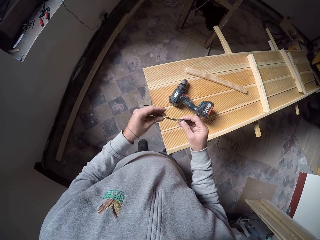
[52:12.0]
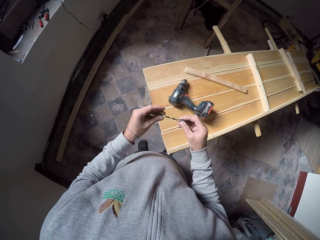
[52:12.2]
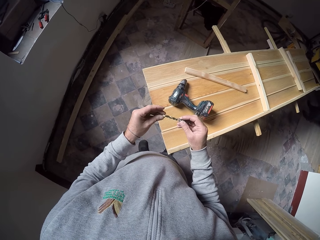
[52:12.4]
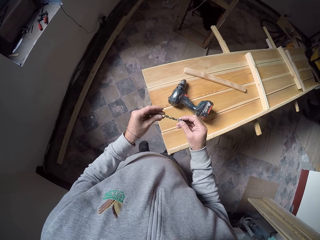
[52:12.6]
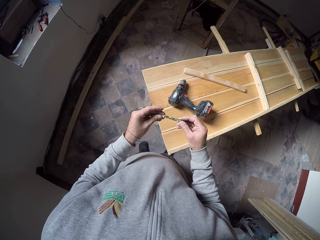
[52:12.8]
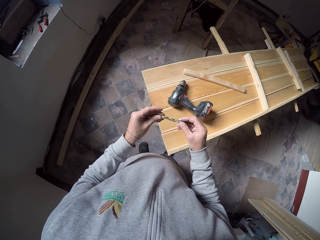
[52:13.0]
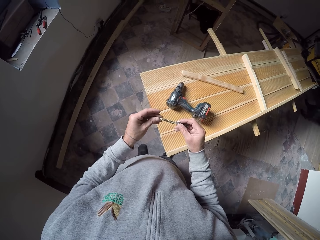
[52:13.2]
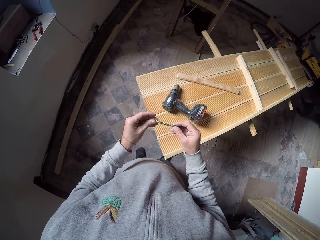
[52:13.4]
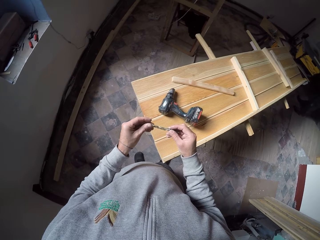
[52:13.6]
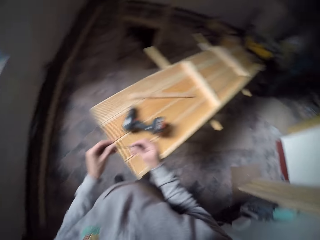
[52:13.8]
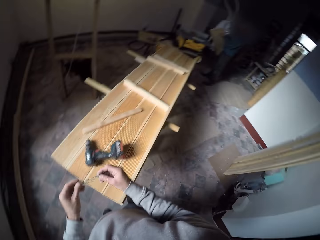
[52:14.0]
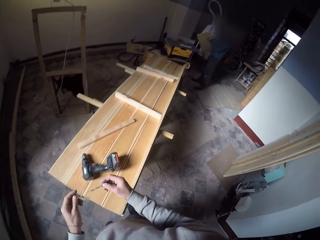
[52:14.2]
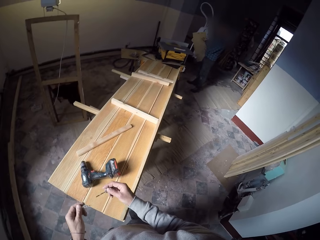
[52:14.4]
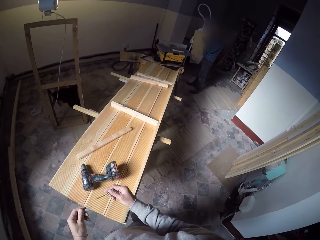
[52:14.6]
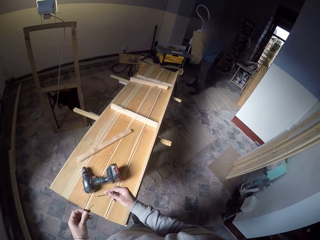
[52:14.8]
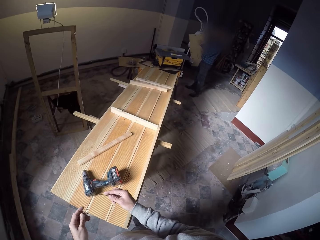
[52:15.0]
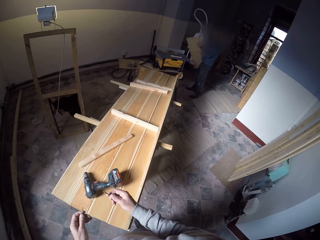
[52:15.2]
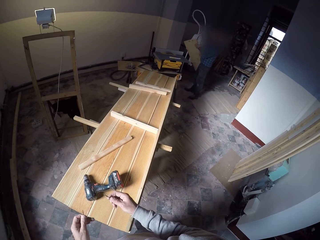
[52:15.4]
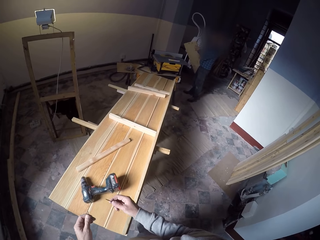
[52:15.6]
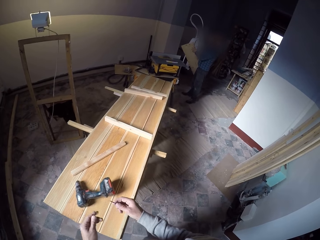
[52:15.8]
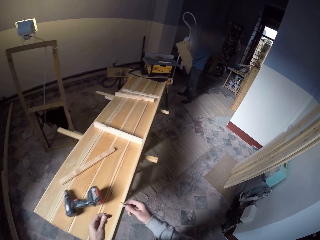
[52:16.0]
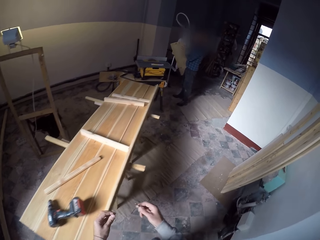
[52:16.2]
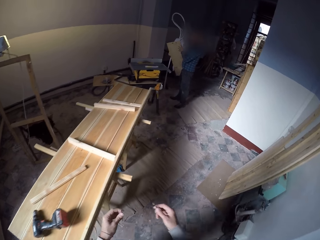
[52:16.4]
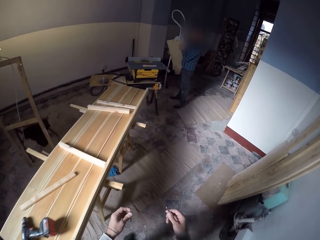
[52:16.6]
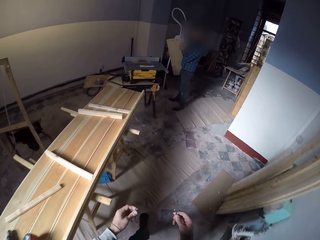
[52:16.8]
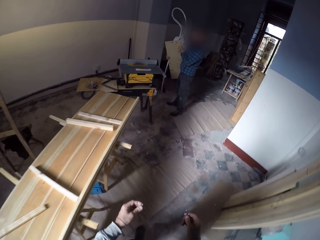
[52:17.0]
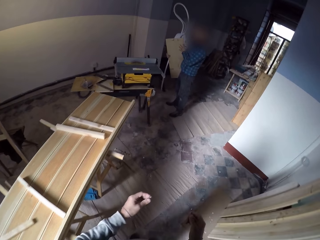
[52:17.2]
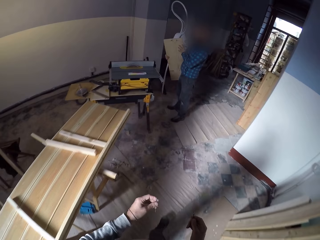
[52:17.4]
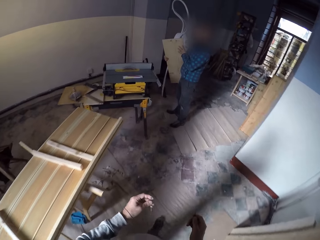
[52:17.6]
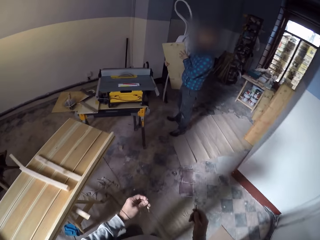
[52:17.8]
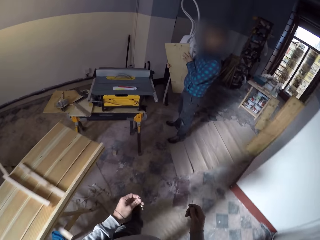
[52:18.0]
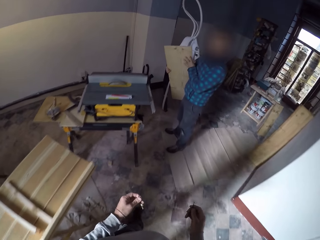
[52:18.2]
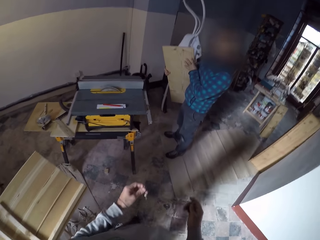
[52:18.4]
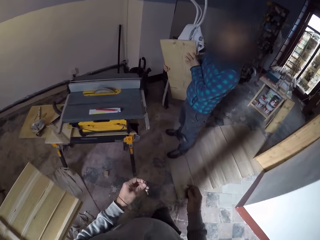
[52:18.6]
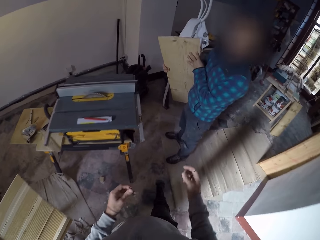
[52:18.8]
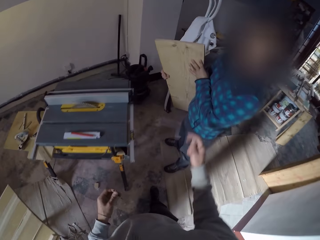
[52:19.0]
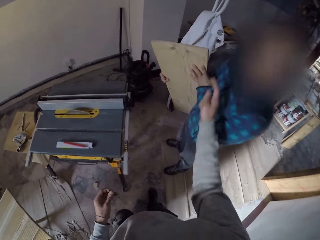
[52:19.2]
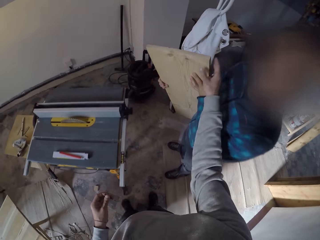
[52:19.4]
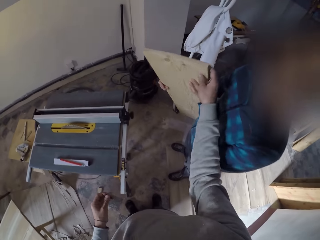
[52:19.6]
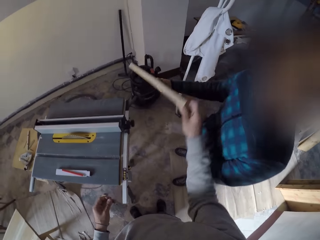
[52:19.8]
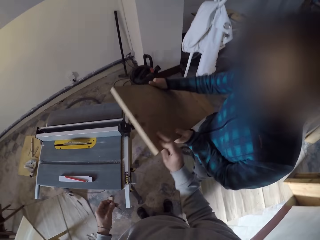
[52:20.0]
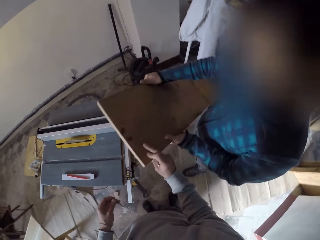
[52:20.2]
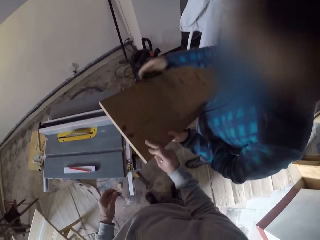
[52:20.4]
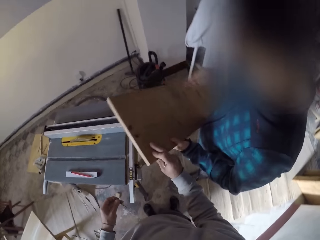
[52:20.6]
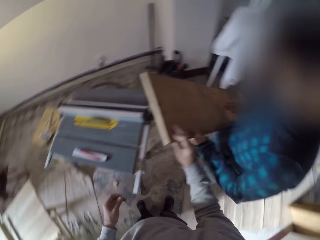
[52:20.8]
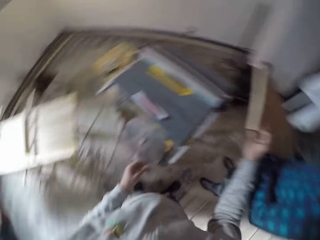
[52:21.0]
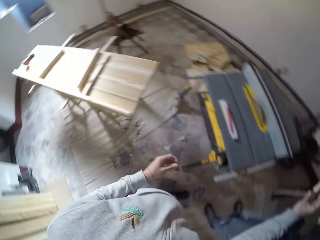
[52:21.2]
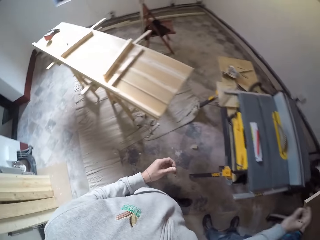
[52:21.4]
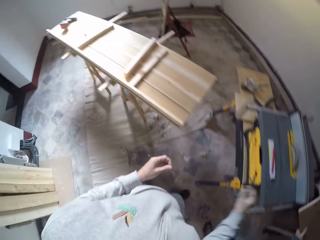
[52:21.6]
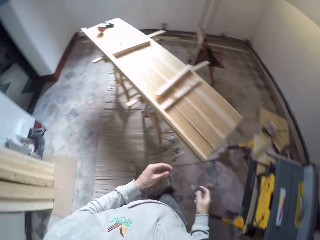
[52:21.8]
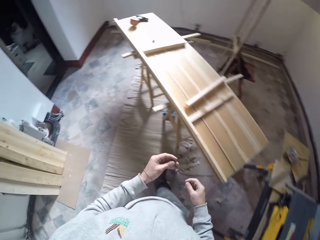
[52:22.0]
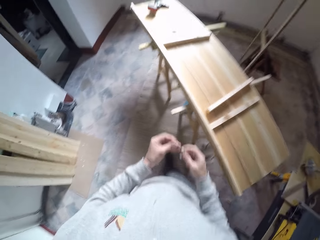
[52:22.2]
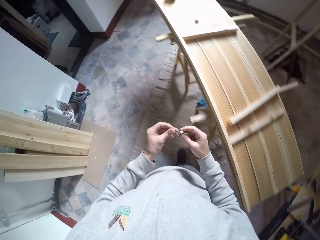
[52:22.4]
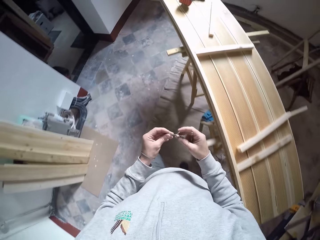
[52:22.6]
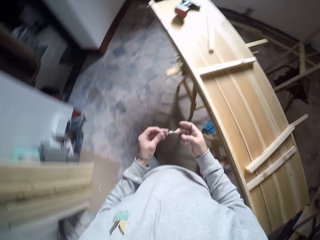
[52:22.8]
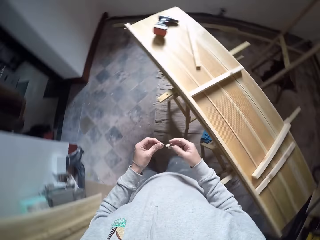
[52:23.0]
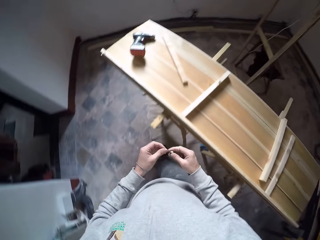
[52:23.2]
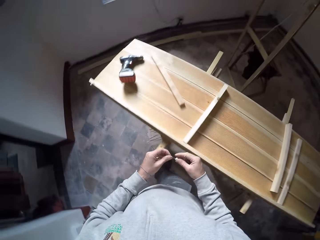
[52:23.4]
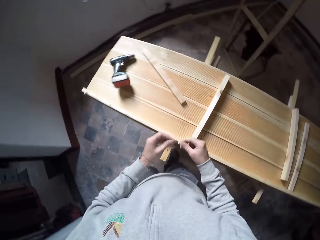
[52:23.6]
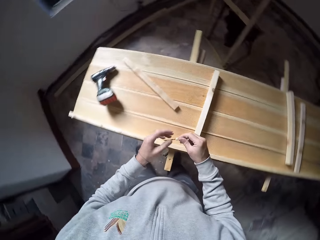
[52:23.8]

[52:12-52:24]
The camera wearer looks around. They walk in the house. They move to the right. They converse with a man. They touch a piece of wood. They lower the piece of wood held by the man. They walk in the house towards the wood.

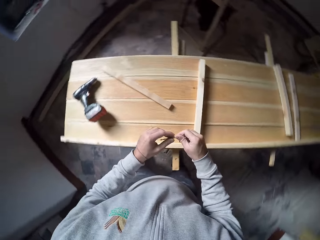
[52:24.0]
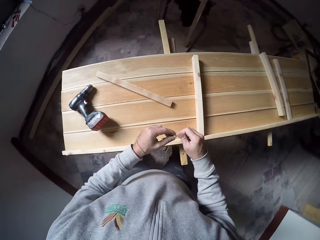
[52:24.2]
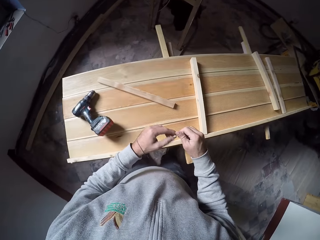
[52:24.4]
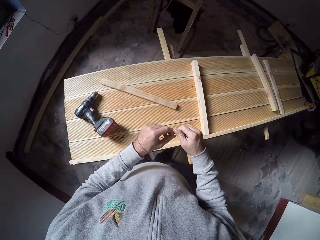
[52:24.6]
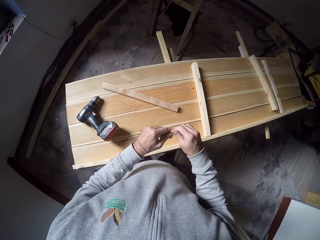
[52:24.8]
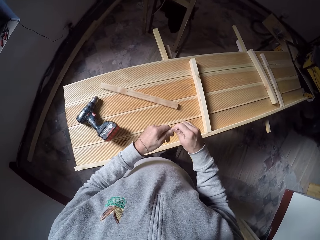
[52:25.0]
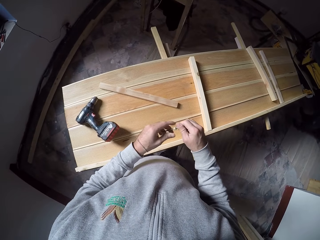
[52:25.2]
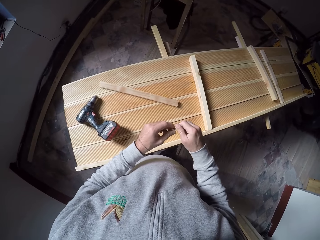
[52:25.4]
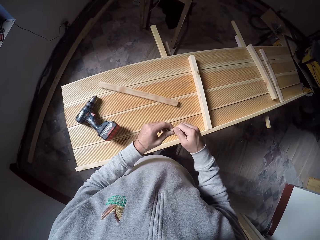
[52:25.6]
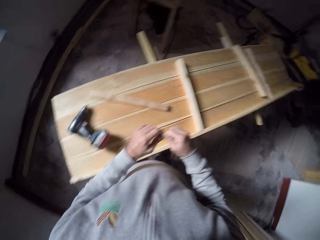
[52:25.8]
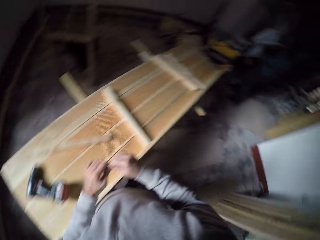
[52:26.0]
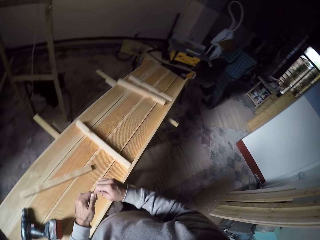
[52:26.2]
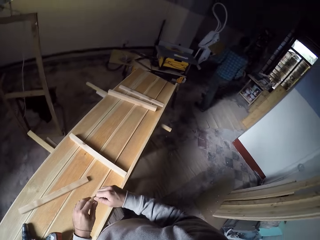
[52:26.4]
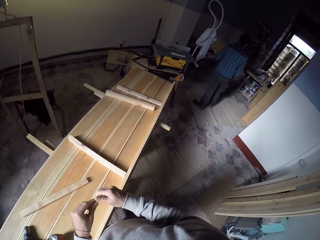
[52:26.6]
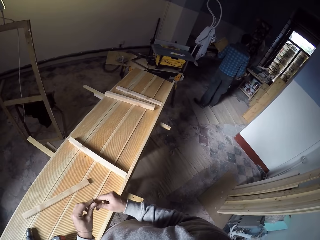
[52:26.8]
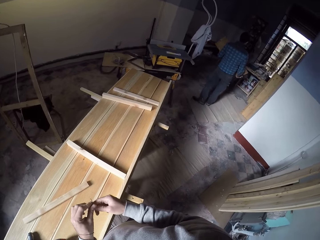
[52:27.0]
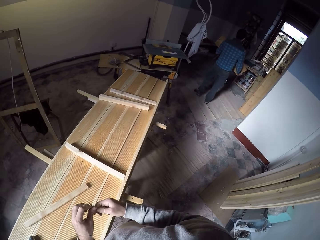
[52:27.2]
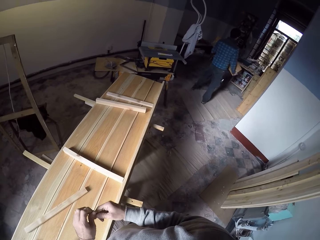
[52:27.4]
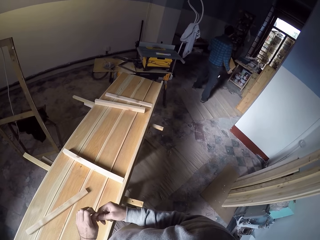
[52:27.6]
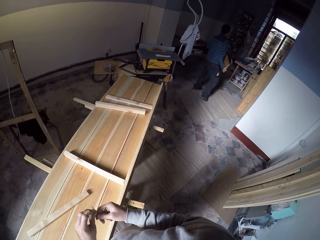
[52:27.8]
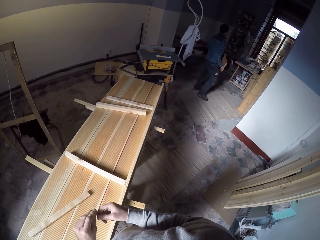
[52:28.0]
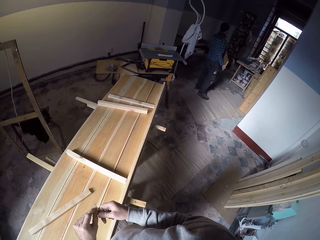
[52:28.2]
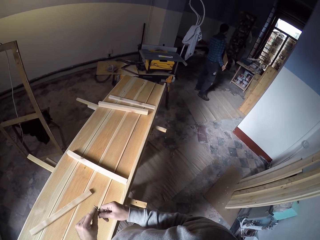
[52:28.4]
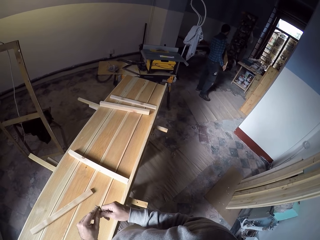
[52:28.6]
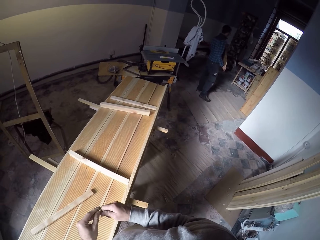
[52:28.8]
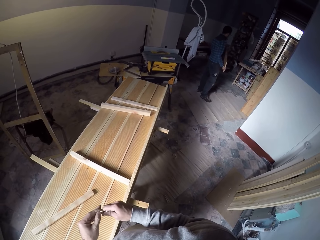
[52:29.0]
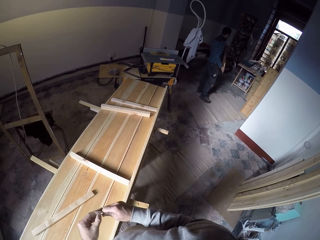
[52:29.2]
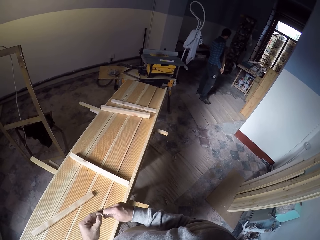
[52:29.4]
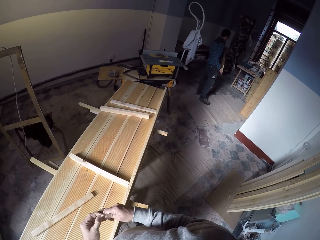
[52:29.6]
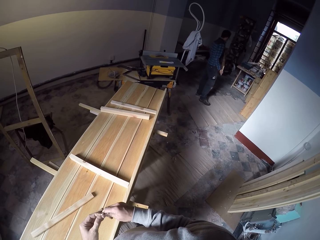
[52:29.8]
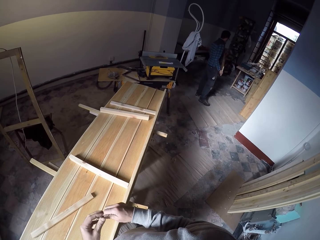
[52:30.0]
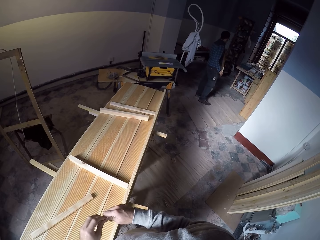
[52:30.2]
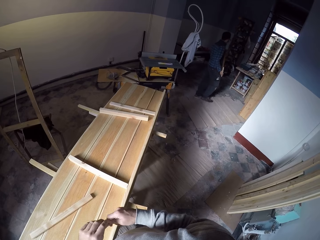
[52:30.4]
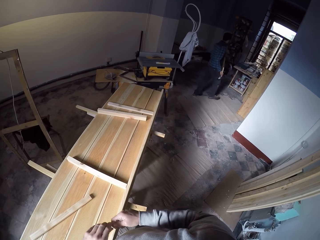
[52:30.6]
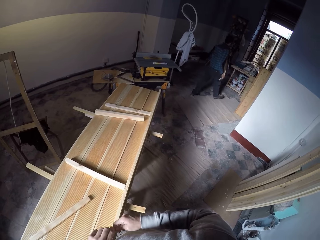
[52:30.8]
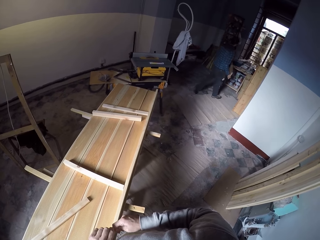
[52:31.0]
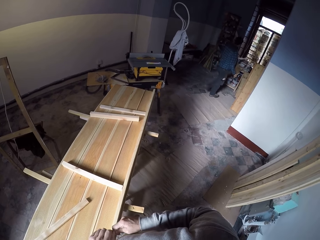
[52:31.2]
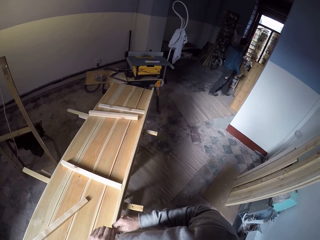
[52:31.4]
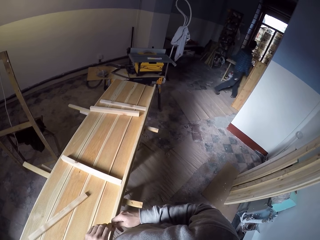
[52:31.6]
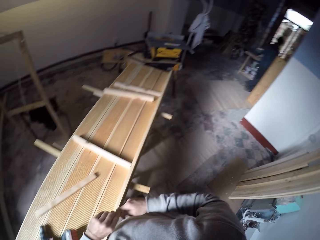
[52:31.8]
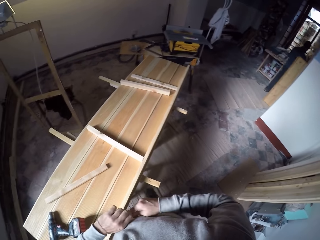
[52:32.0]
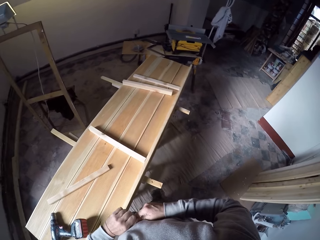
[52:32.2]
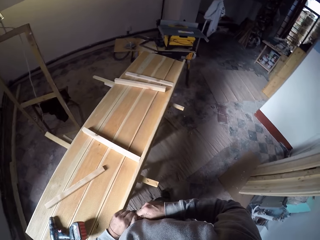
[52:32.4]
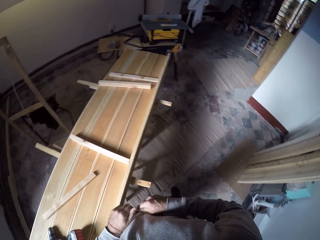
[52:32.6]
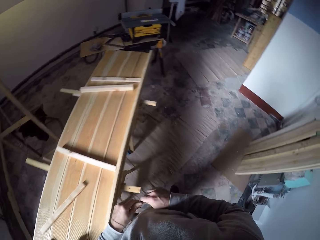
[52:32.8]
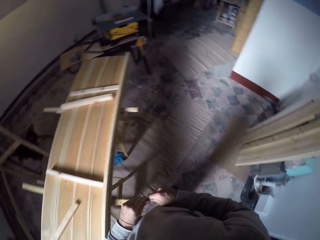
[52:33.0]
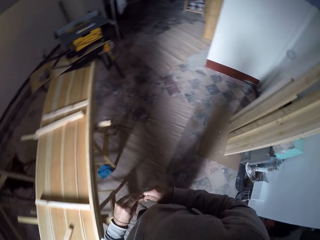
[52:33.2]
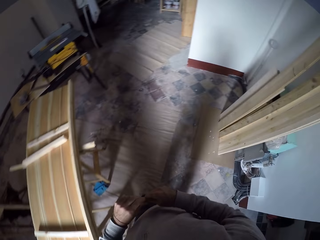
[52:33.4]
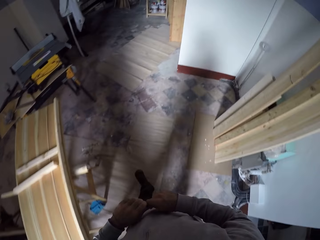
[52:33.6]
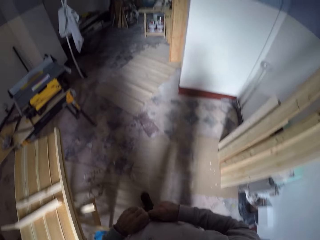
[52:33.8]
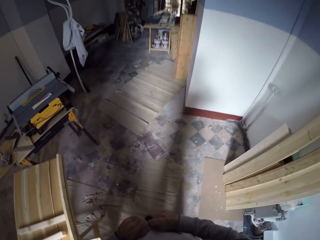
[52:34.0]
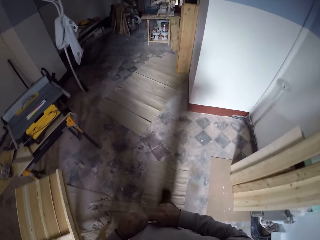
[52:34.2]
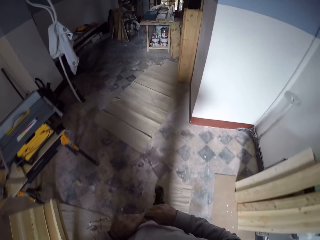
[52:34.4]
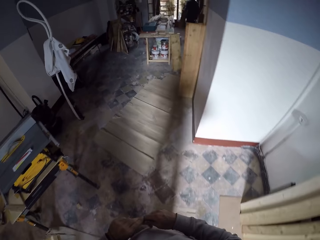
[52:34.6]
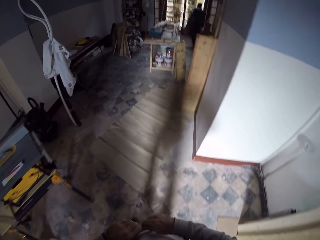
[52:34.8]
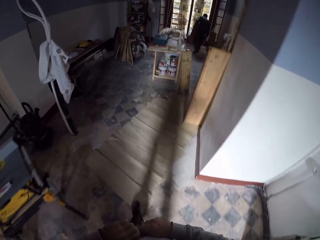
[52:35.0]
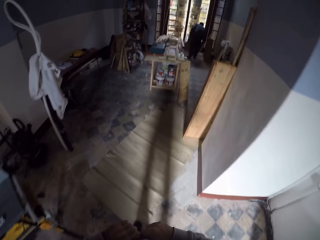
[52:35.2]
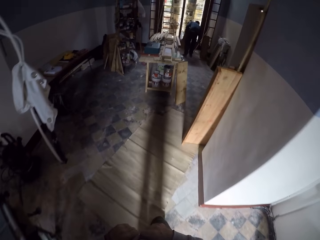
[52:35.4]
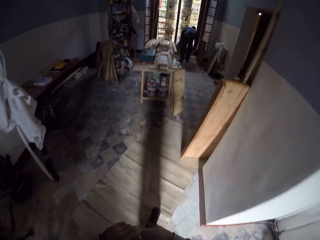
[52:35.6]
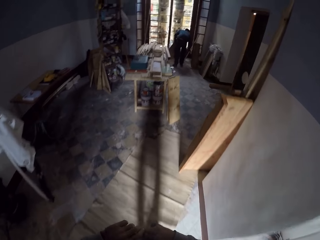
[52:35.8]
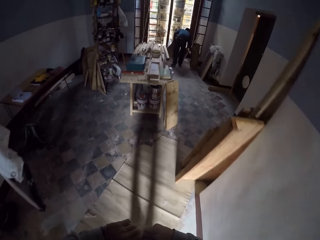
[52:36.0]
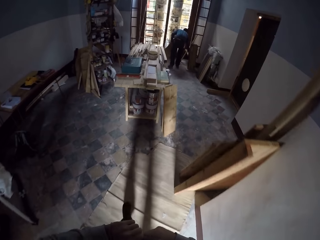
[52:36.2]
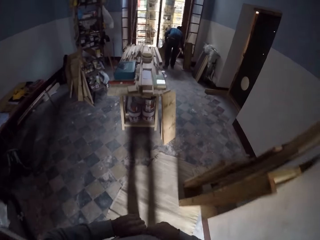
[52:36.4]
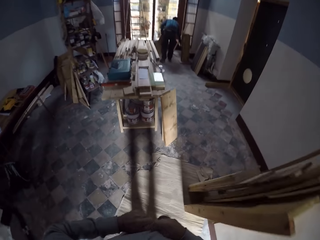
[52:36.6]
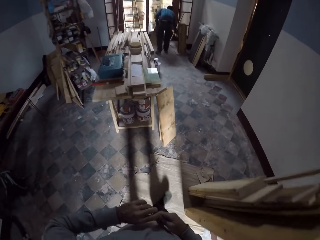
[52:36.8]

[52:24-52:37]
The camera wearer squeezes a metal drill. They hold a drill bit. They look at a man. They converse with the man. They hold the drill bit. They walk in the house towards the man.
